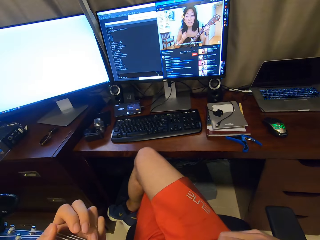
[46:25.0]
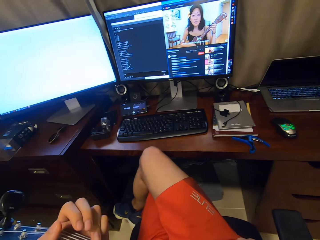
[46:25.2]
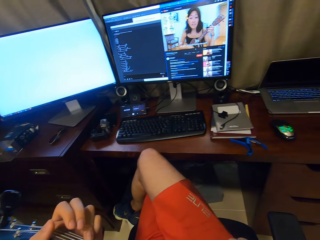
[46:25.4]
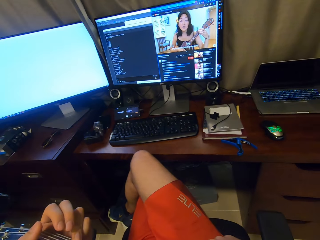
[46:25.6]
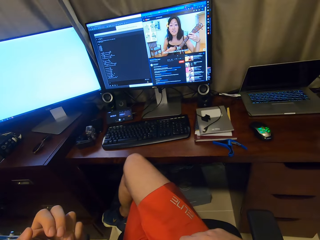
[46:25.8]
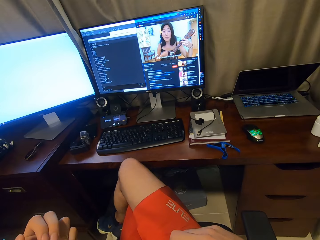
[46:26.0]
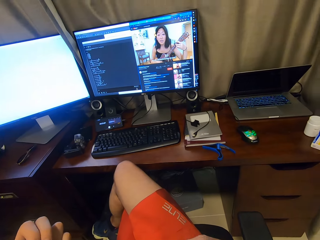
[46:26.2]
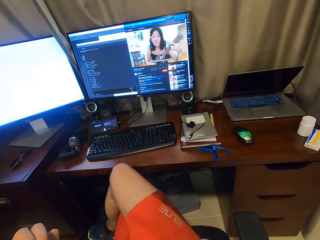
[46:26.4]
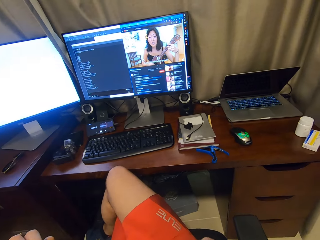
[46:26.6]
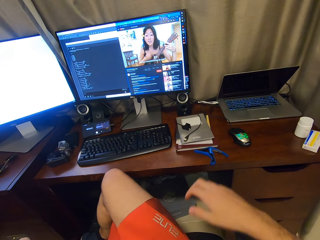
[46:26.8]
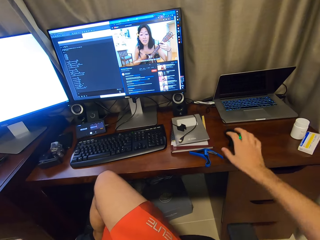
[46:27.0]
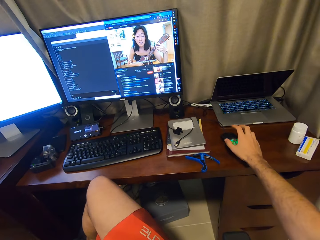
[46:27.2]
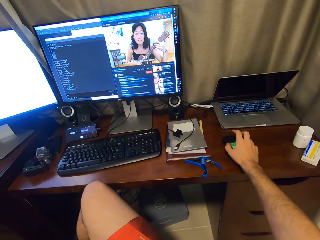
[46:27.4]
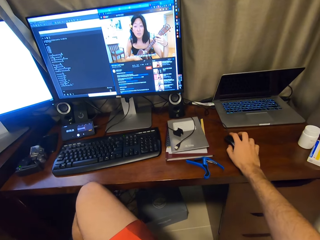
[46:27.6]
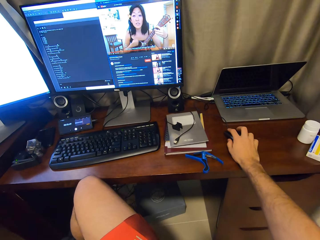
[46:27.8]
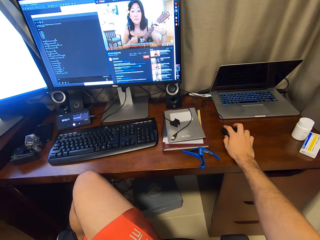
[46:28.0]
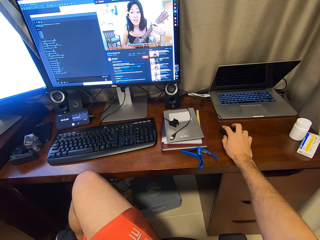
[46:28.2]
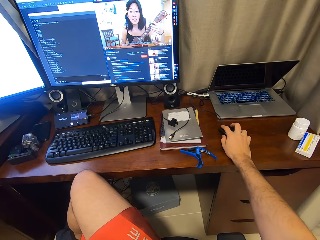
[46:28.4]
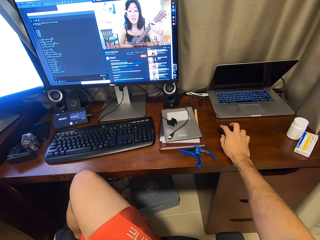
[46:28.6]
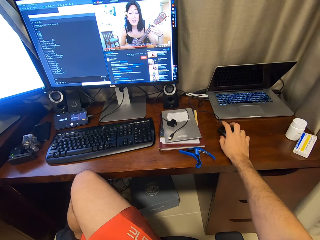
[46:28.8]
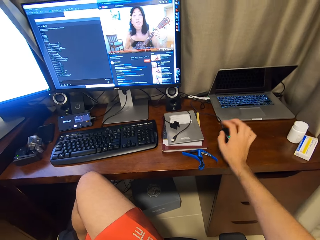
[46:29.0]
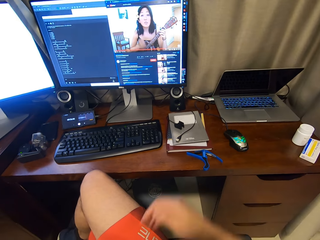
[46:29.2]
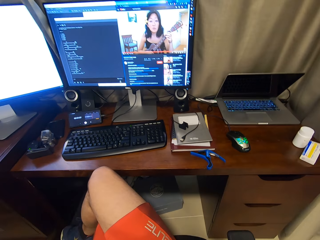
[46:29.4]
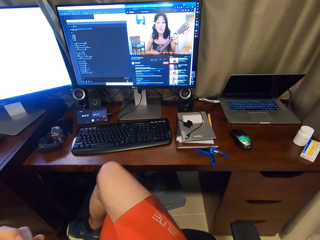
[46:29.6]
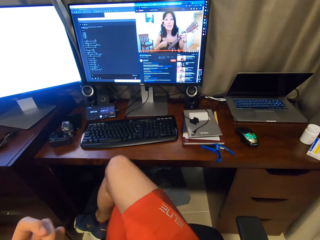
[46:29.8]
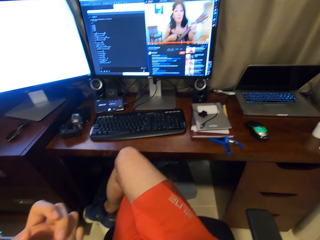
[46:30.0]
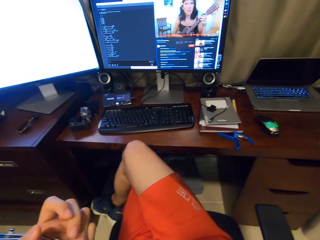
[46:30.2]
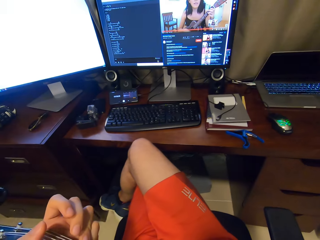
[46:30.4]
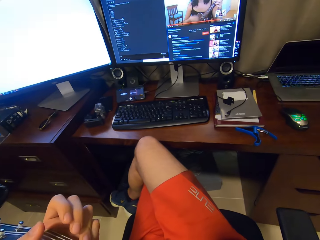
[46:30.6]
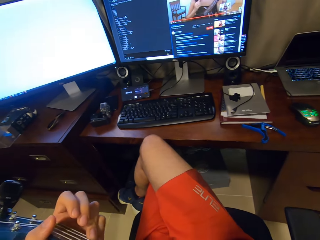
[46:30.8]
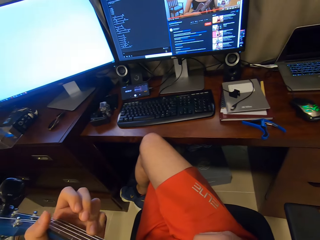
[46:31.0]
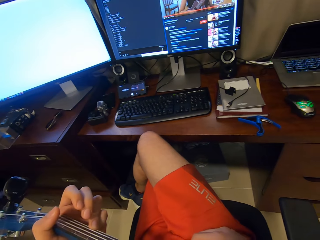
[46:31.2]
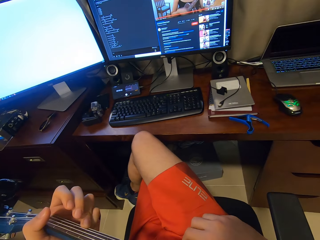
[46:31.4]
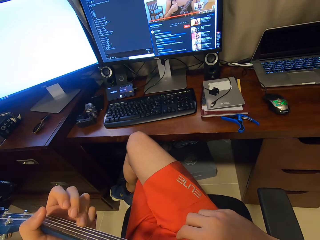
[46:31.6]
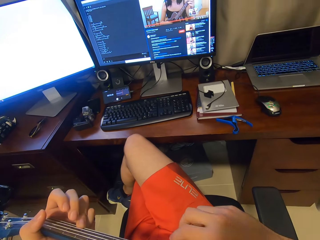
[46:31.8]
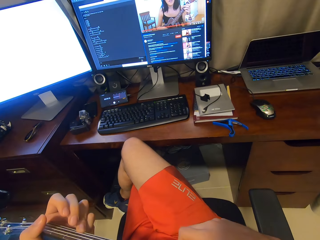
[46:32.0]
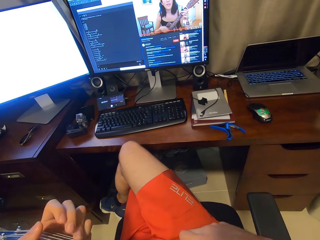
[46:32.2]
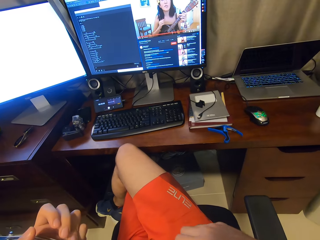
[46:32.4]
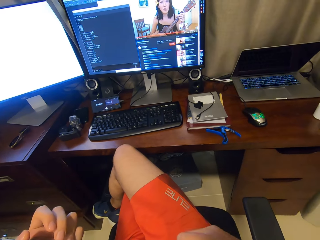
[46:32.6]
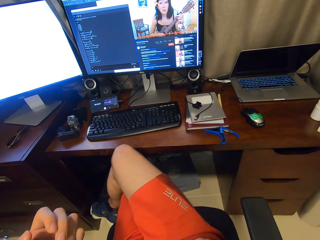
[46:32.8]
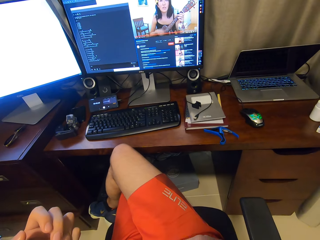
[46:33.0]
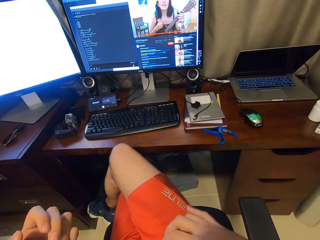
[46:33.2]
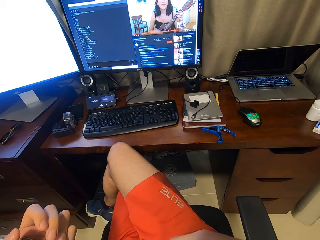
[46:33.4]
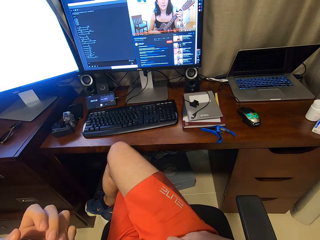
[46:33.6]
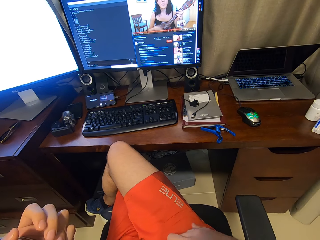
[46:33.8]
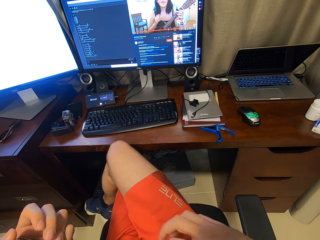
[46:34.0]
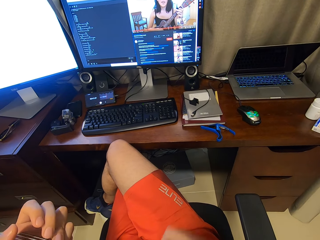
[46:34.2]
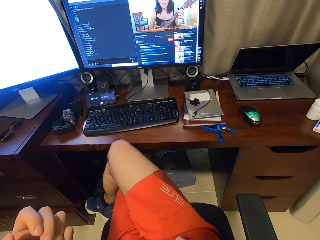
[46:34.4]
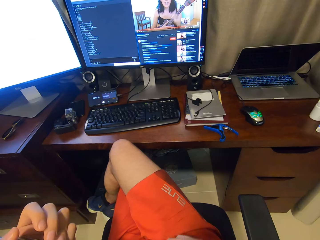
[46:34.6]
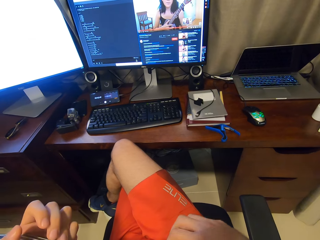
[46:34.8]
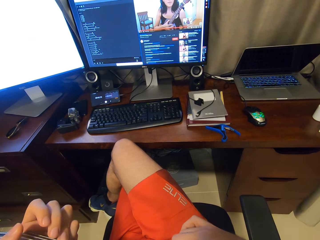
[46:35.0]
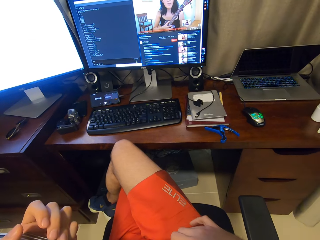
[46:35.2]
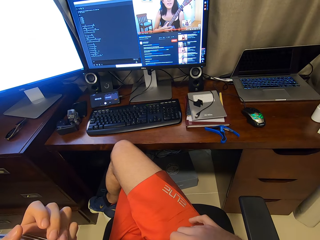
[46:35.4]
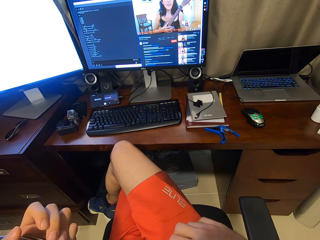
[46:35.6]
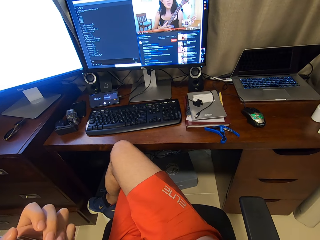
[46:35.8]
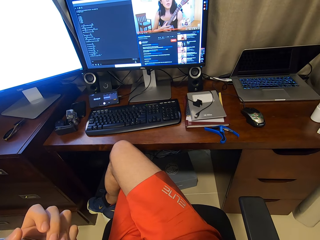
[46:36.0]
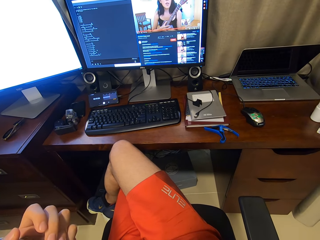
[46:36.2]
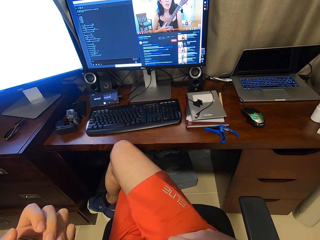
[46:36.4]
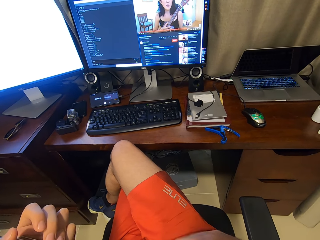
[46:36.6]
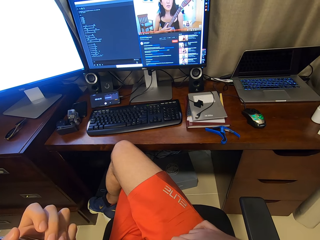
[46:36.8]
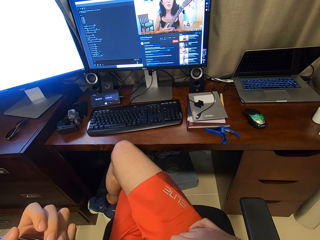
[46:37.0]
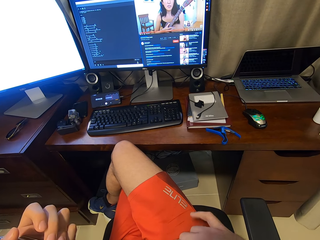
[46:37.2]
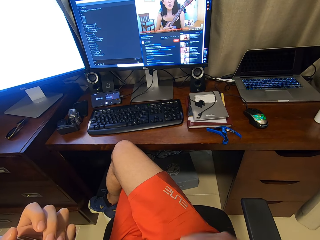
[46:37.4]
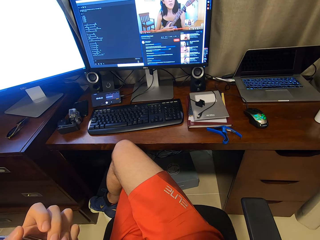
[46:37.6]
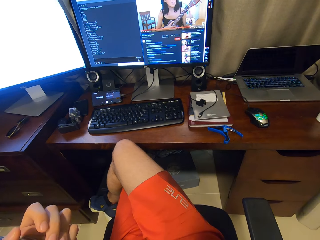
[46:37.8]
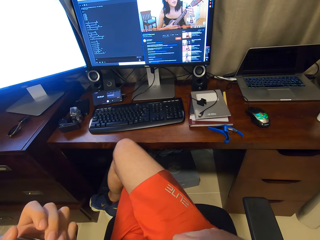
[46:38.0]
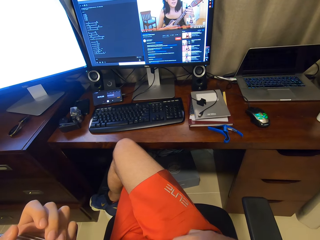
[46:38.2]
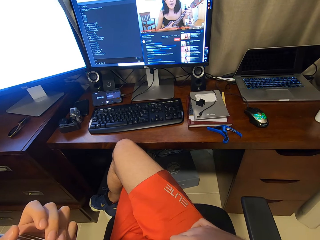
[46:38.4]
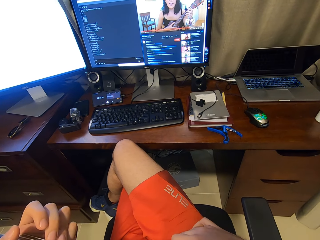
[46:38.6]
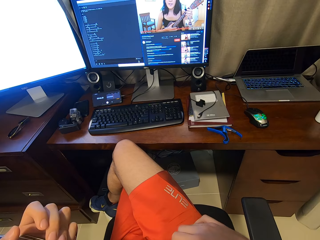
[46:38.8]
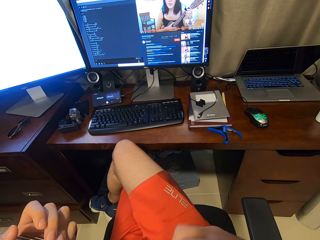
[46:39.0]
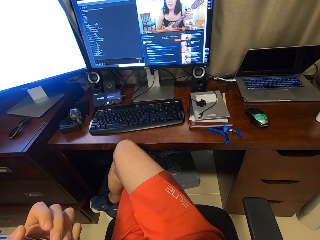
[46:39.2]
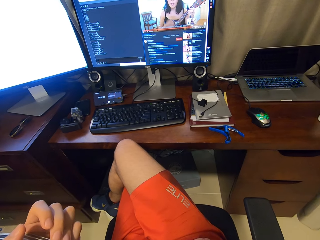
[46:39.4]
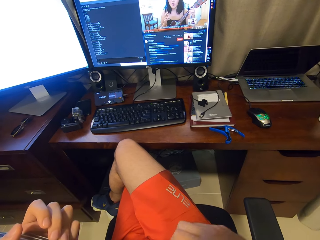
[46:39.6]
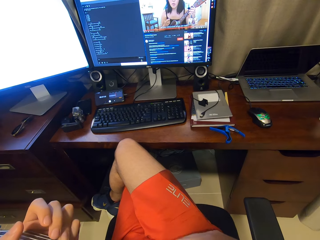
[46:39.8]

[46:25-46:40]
The camera wearer holds the mouse. They touch the mouse. They hold the guitar. They play the guitar. They watch the computer screen.

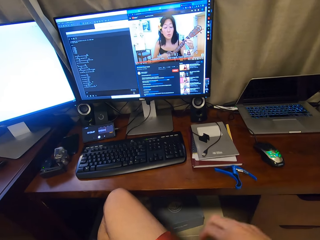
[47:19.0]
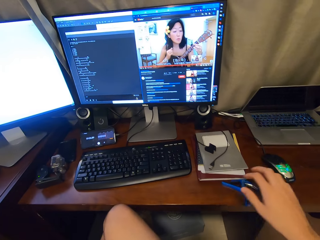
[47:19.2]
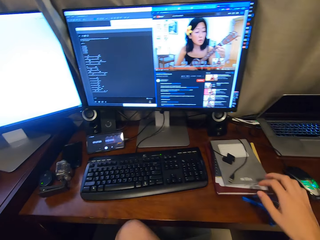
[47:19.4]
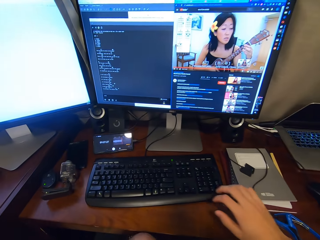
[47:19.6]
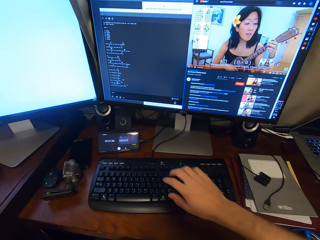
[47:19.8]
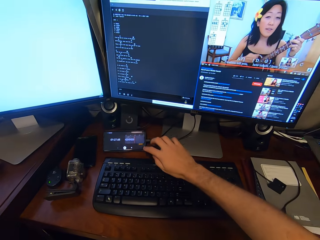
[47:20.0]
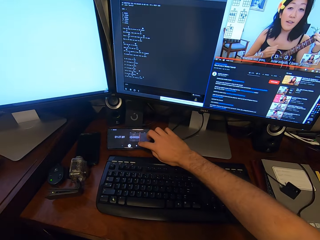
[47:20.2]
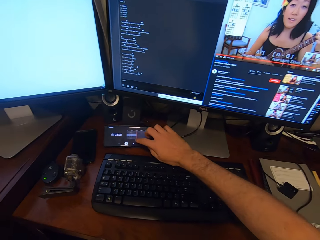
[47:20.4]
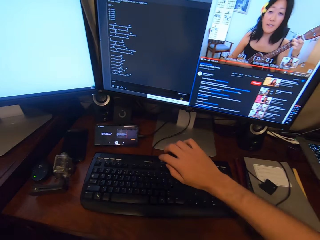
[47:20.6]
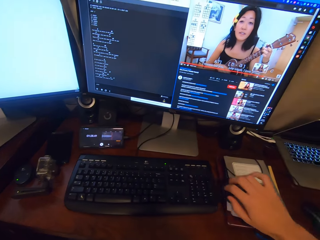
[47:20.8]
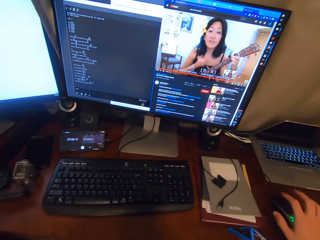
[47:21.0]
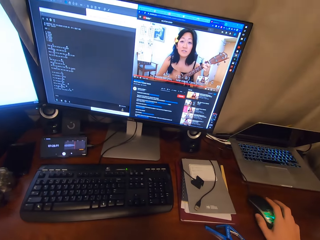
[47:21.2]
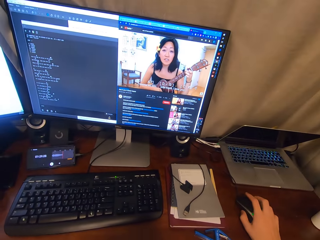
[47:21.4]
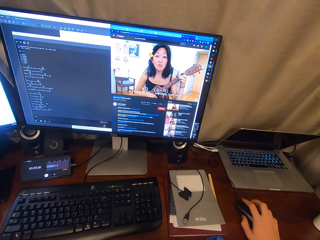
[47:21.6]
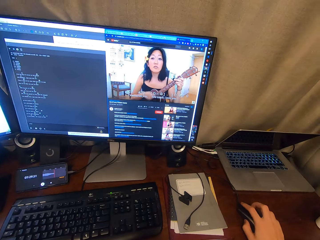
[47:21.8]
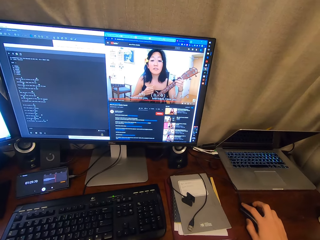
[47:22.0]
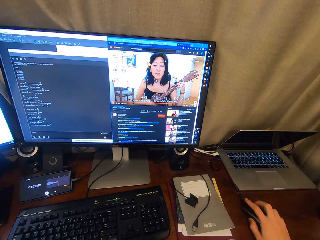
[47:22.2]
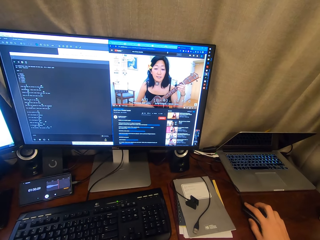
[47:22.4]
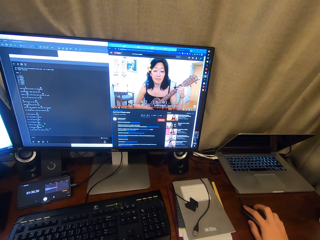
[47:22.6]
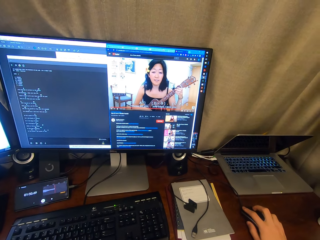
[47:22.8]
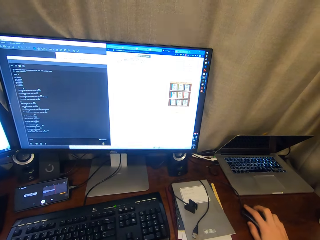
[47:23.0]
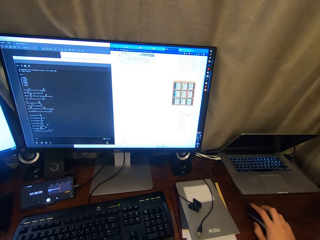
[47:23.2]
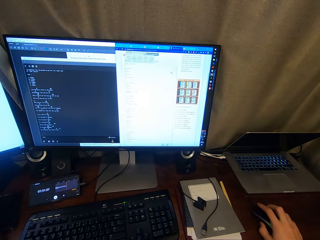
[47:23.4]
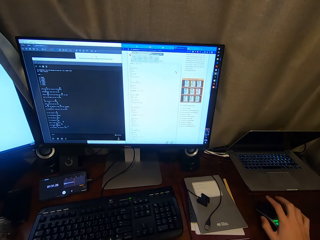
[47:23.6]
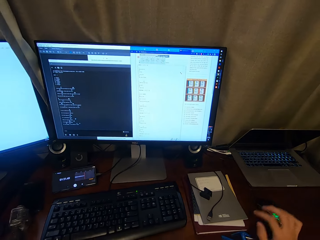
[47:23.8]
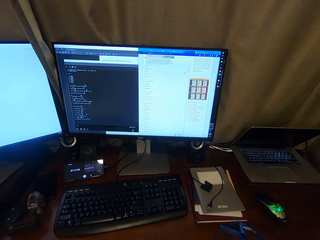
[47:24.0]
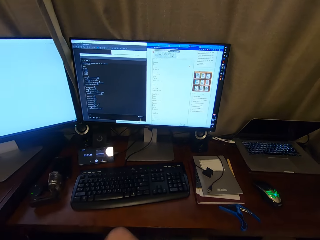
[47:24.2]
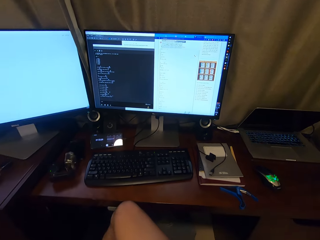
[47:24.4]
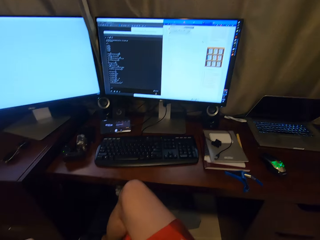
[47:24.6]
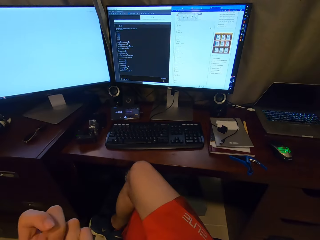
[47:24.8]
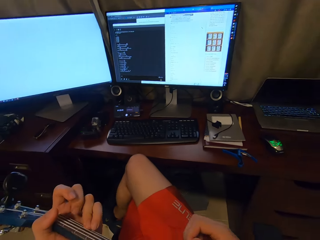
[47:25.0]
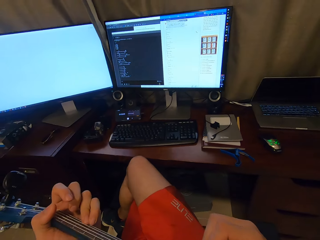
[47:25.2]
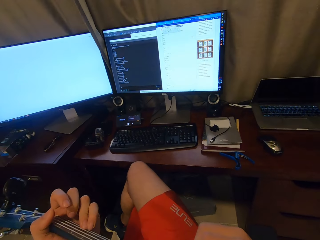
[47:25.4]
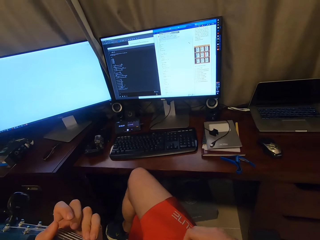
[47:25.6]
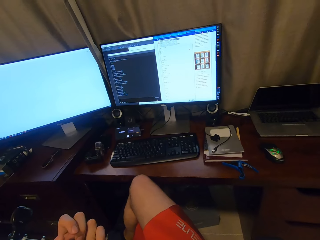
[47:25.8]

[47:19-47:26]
The camera wearer touches the phone screen. They touch the mouse. They hold the mouse. They play a guitar.
